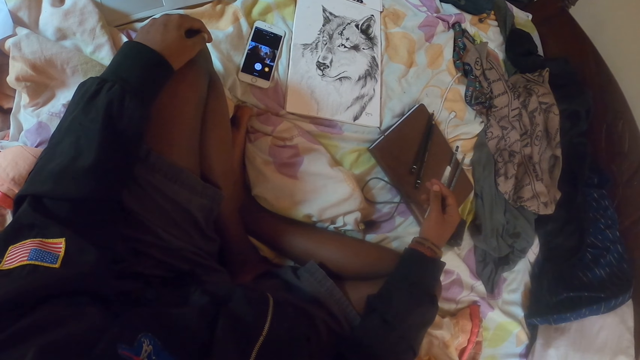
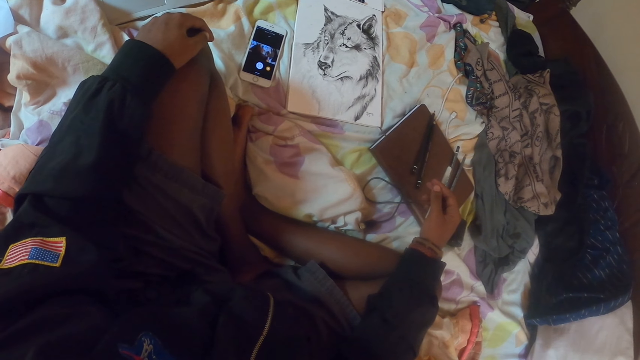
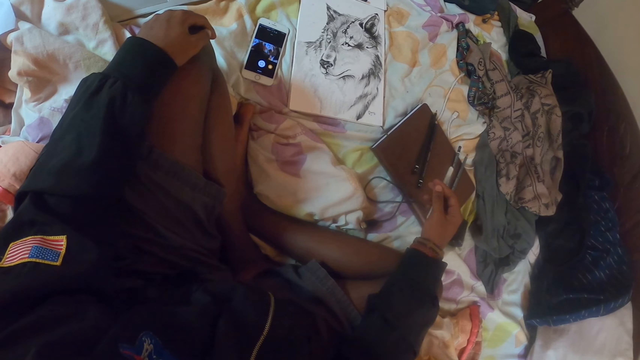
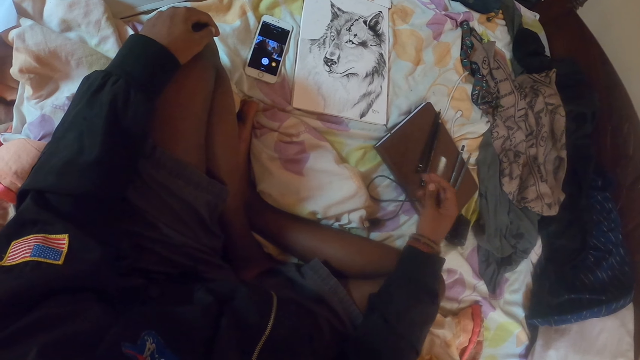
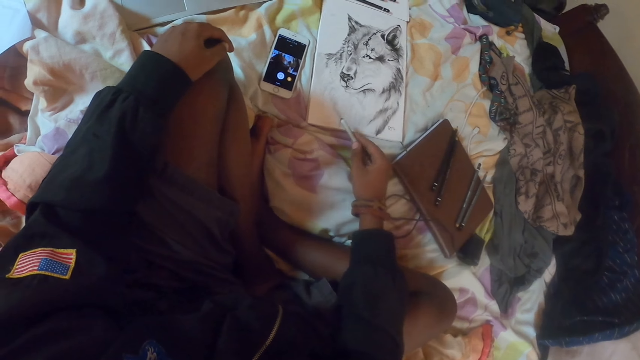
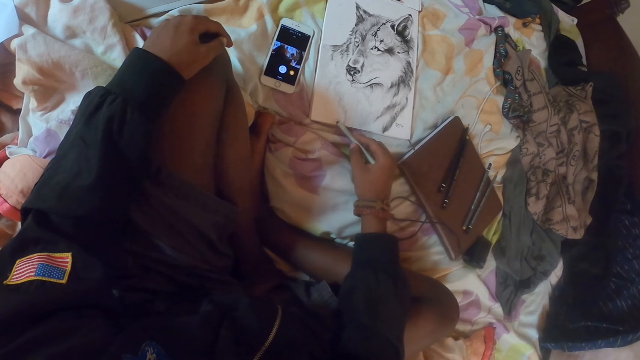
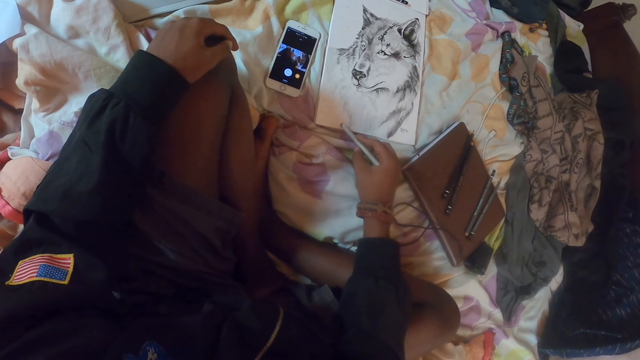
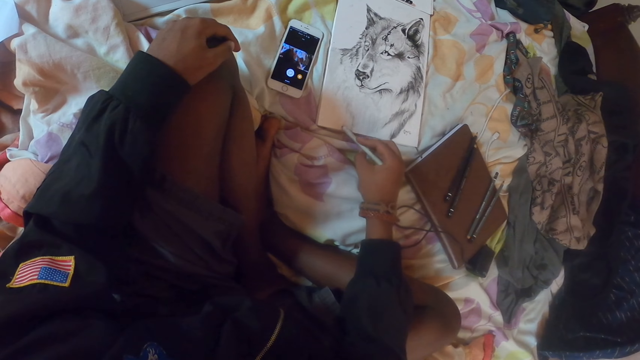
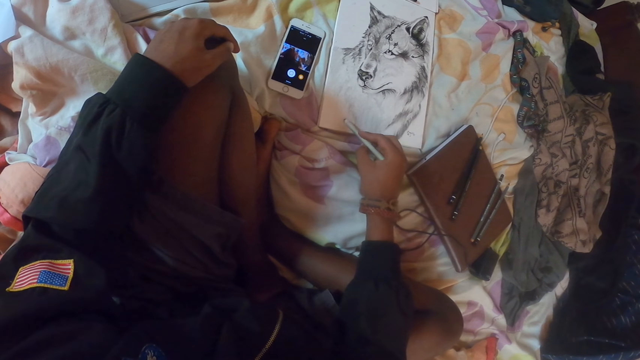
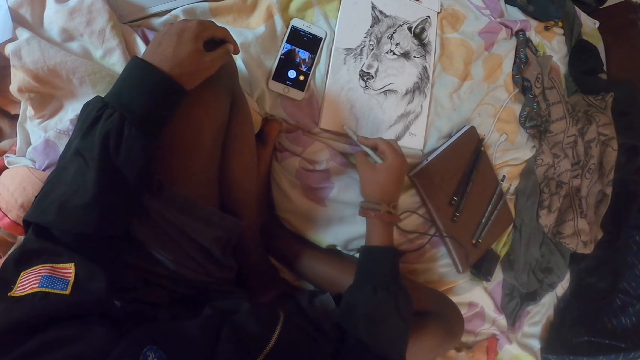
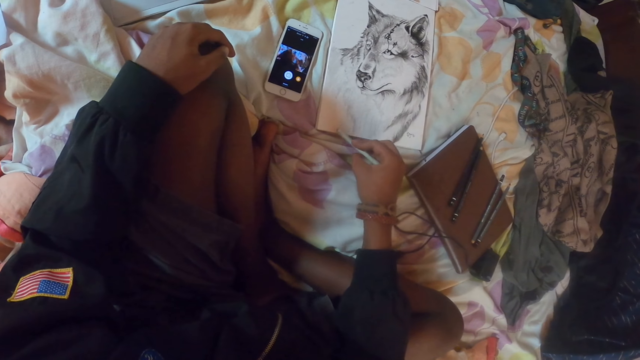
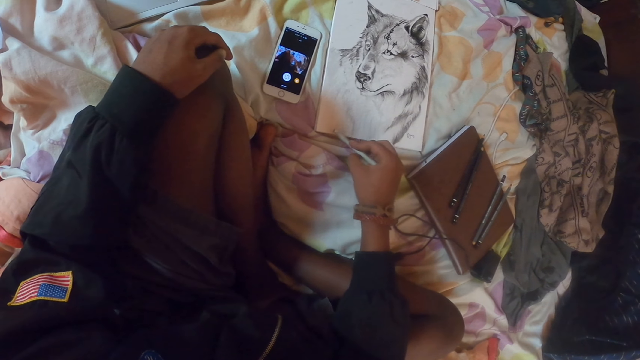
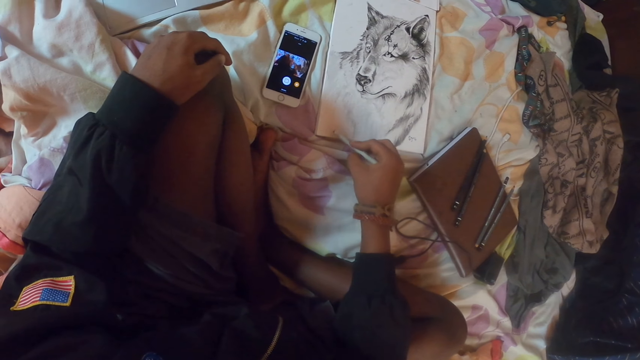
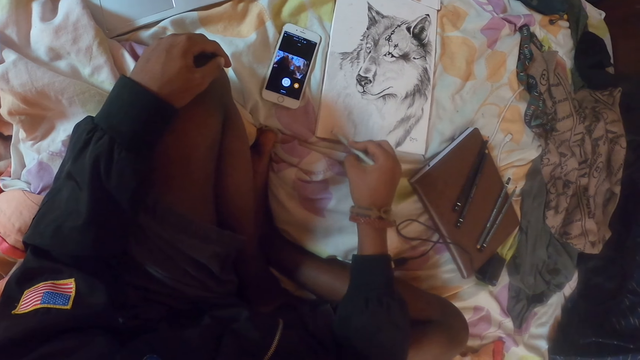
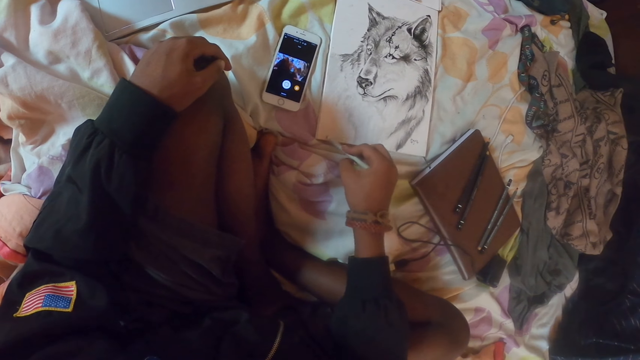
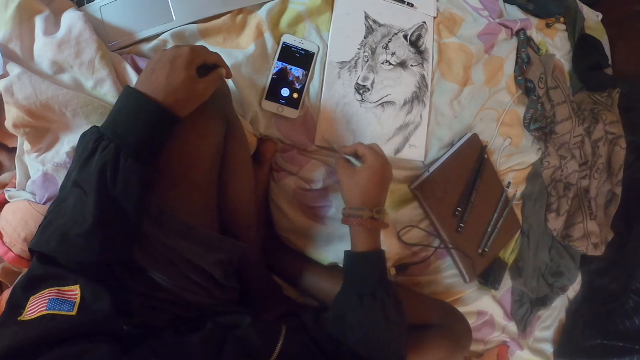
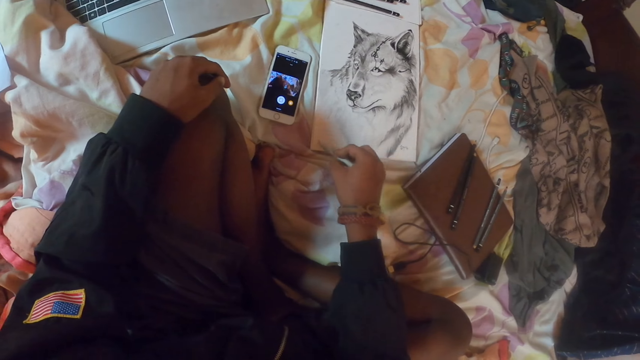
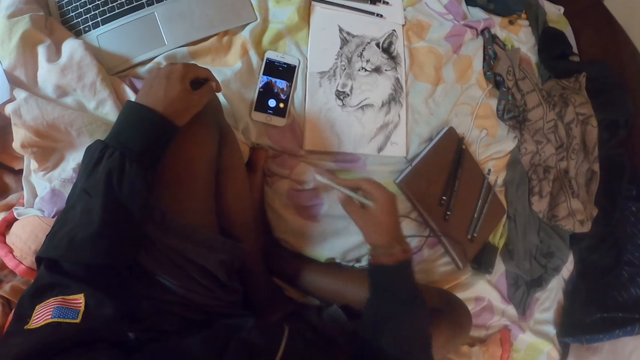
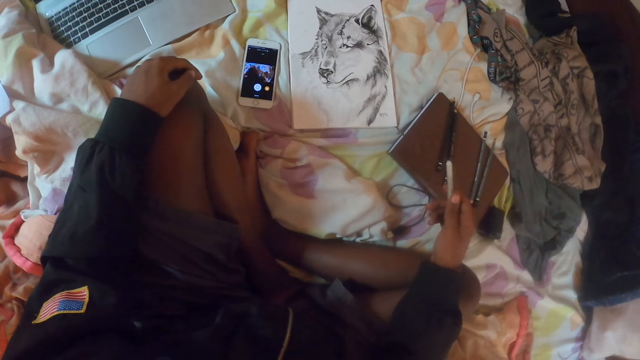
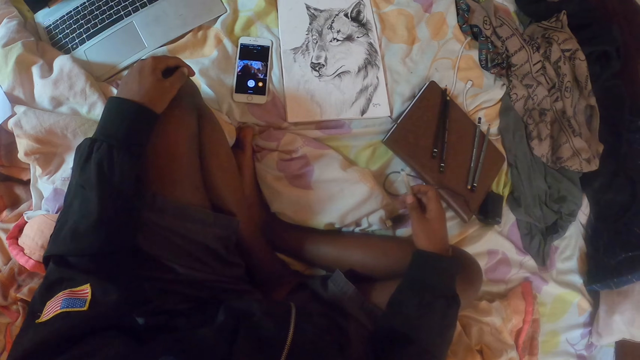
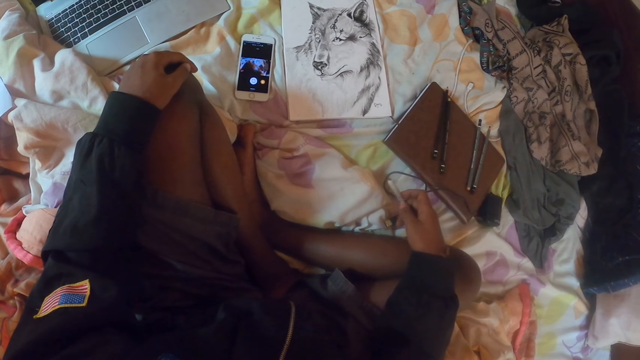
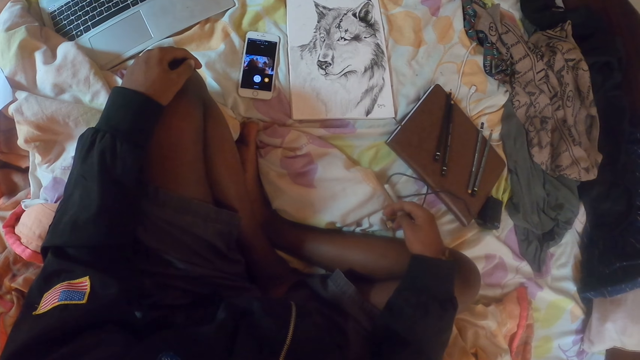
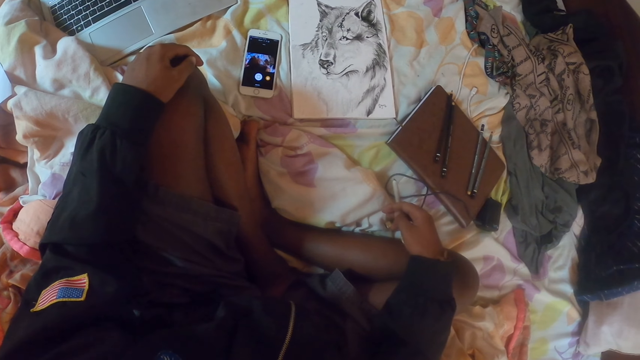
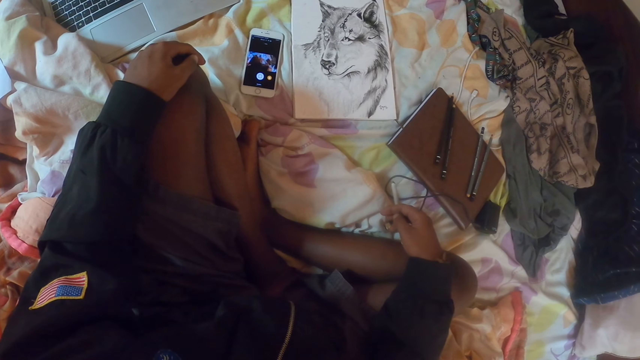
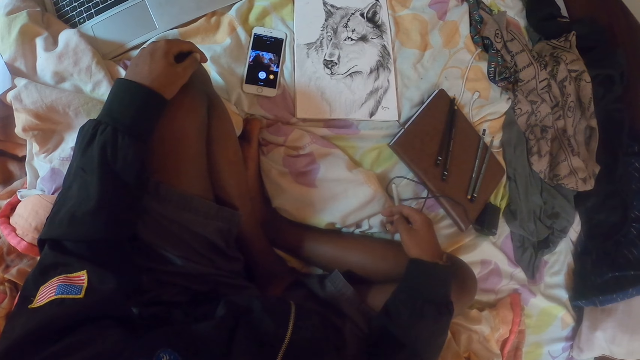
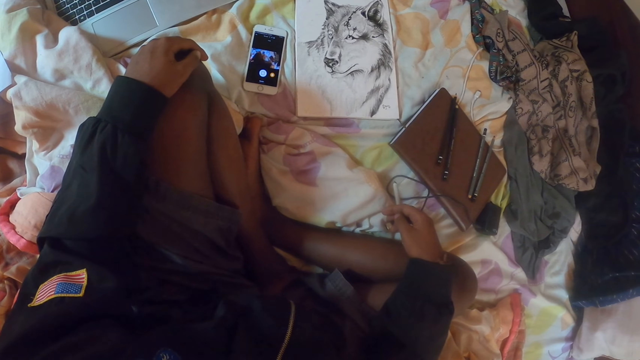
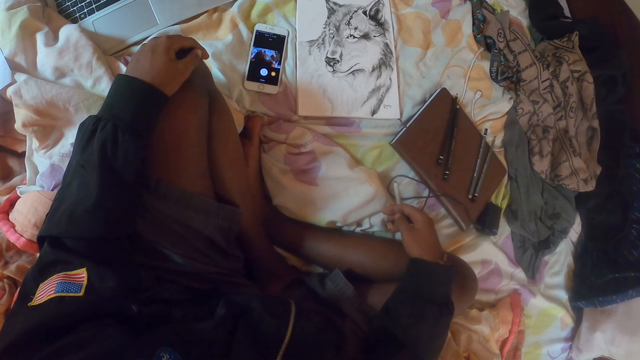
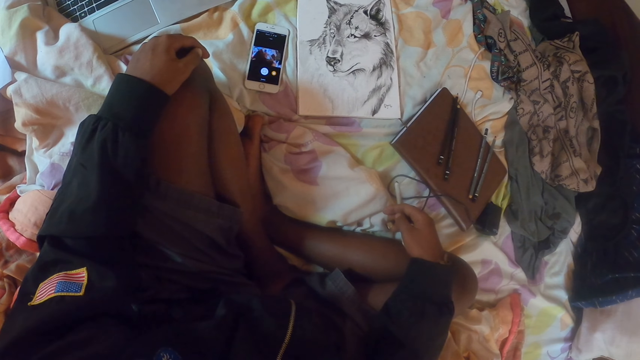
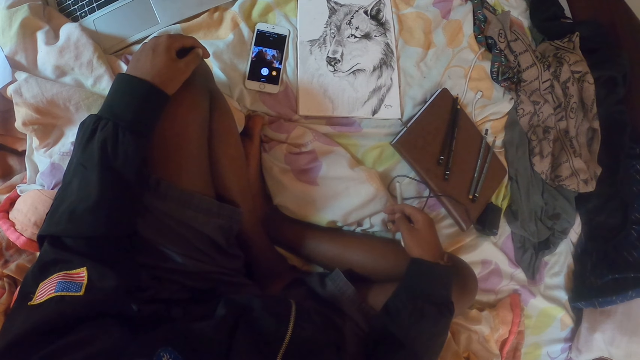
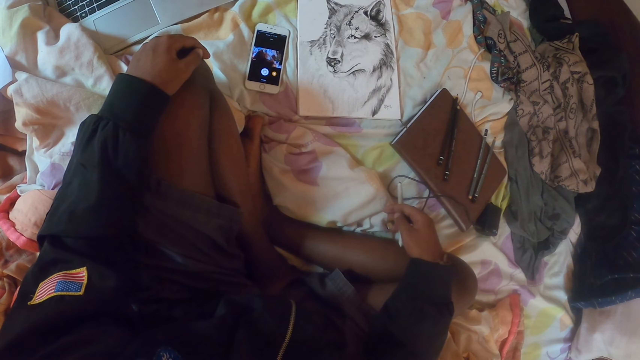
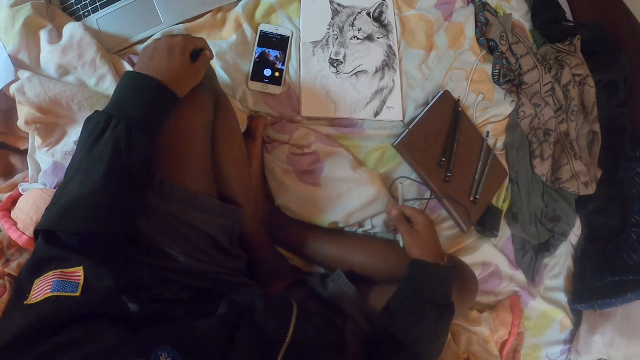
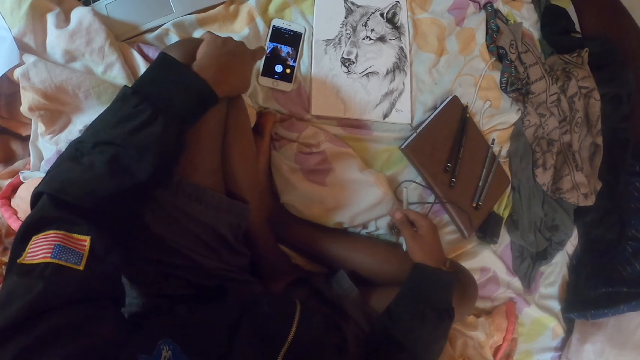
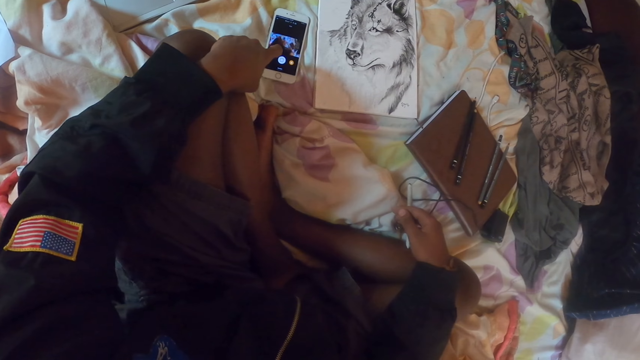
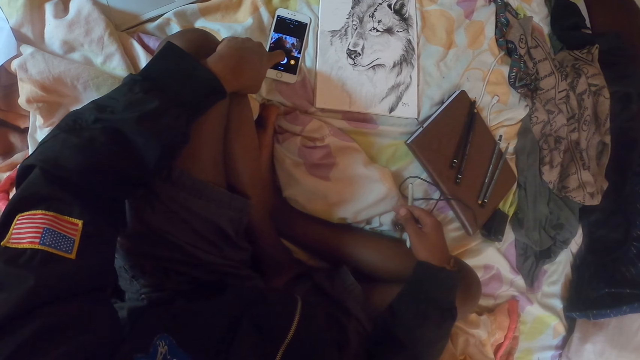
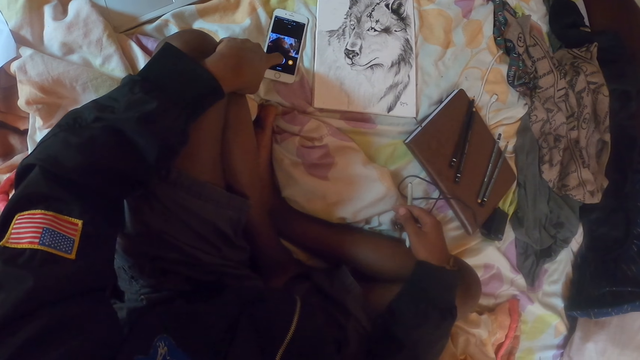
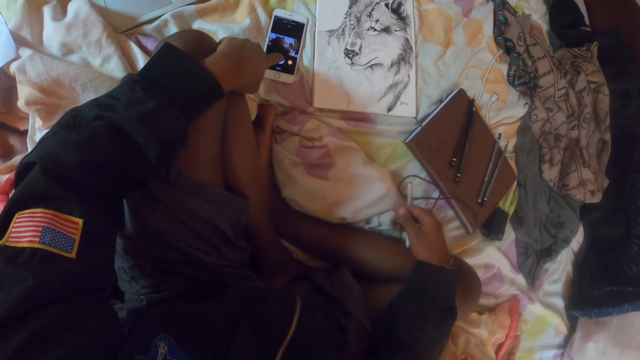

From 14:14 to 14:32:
The camera wearer paints the sketch with the marker pen. They look around. They stare at the sketch. They operate the phone.
